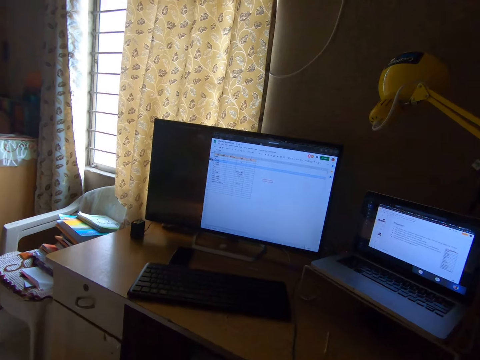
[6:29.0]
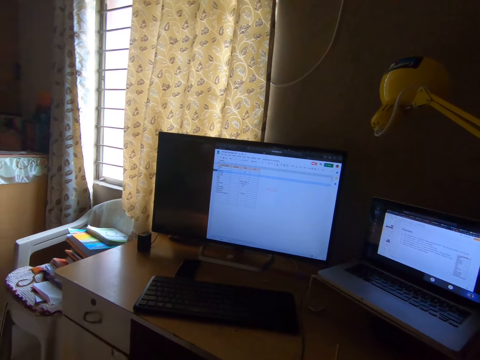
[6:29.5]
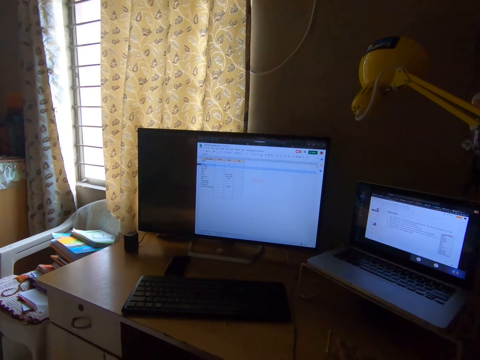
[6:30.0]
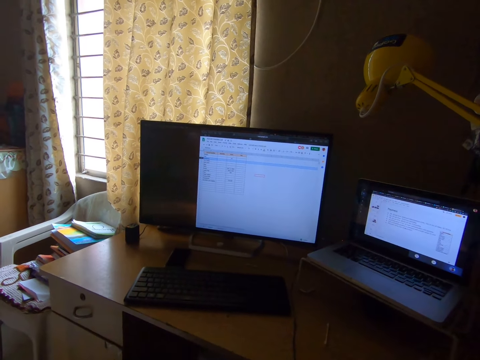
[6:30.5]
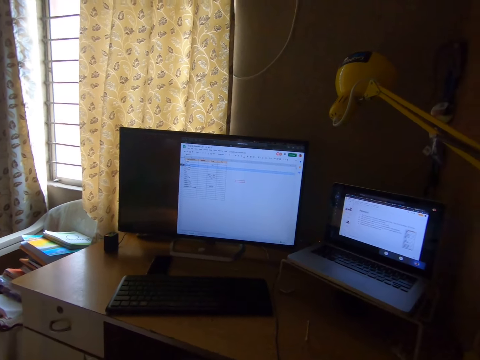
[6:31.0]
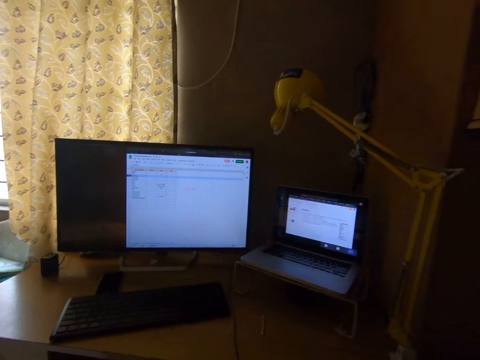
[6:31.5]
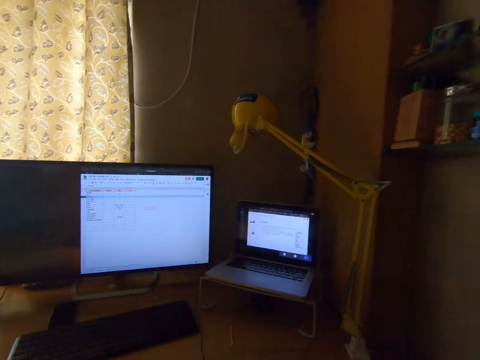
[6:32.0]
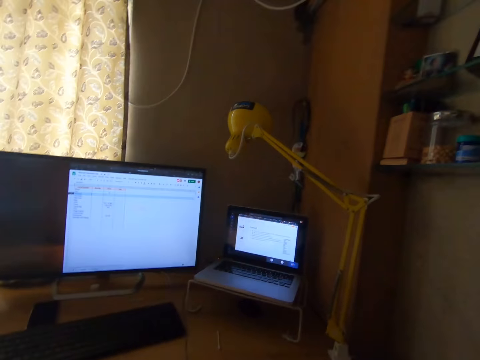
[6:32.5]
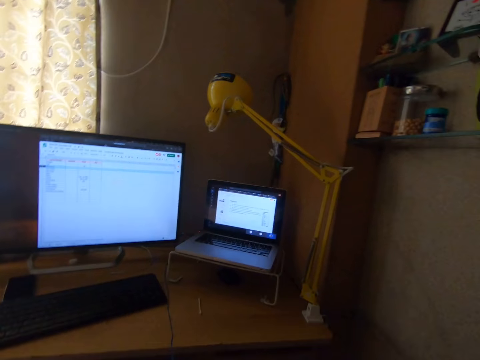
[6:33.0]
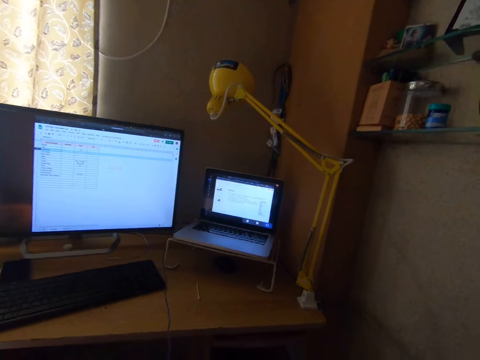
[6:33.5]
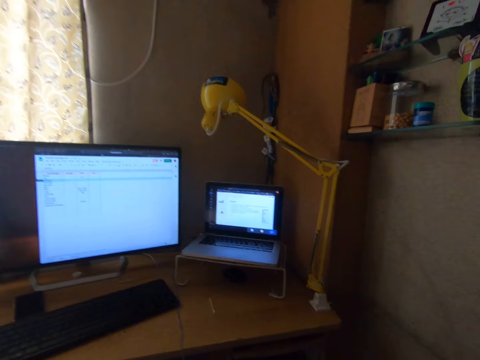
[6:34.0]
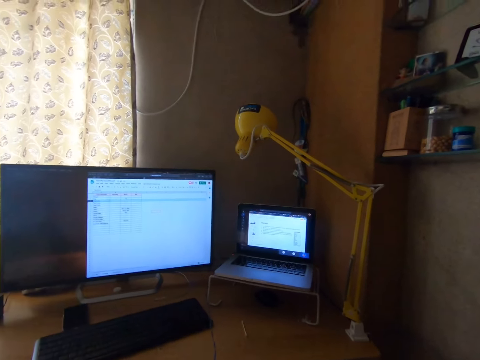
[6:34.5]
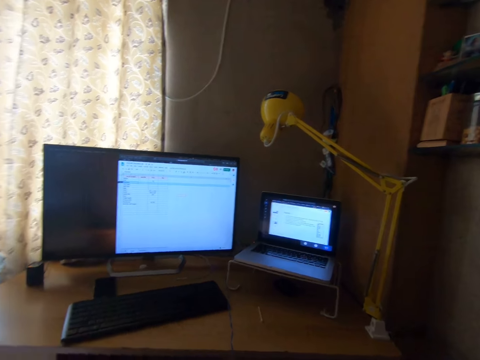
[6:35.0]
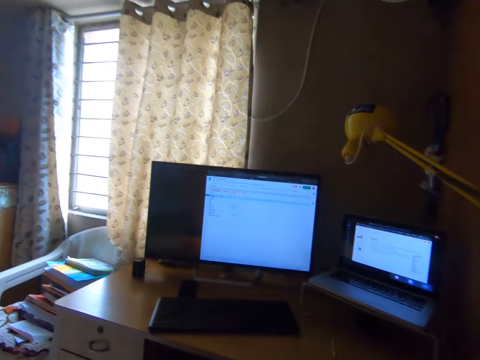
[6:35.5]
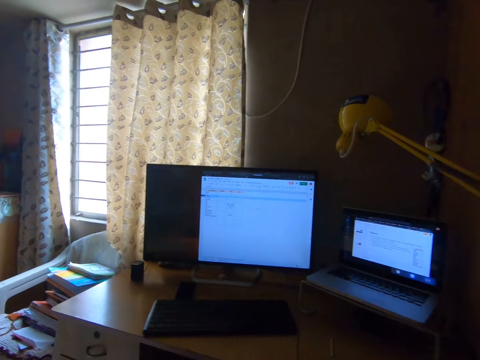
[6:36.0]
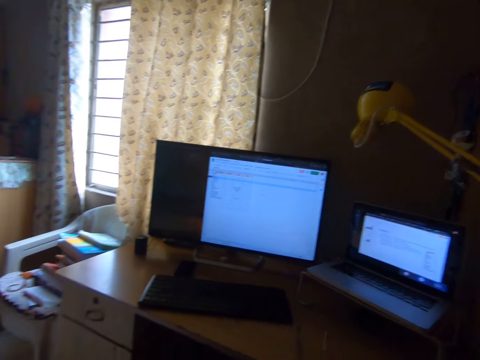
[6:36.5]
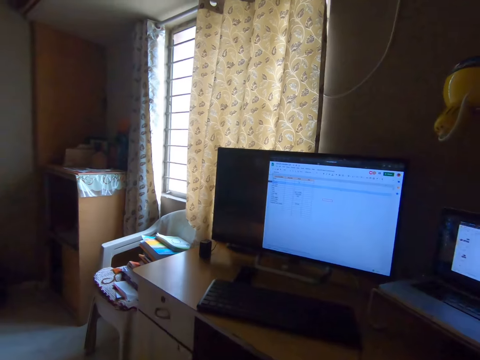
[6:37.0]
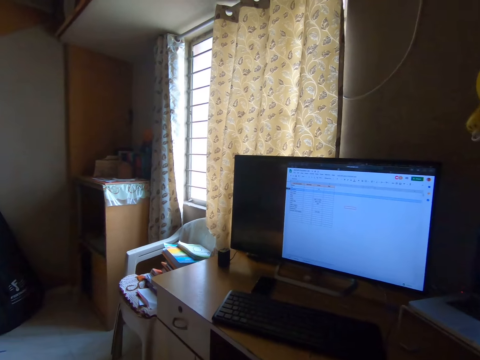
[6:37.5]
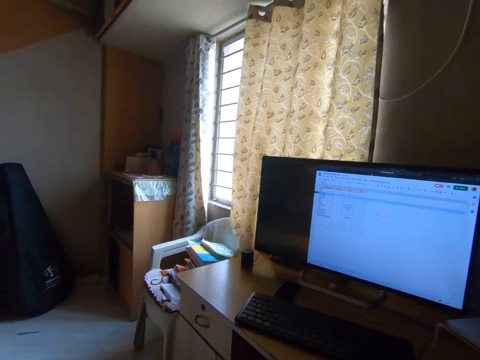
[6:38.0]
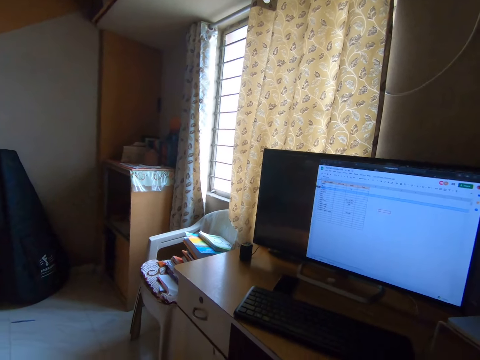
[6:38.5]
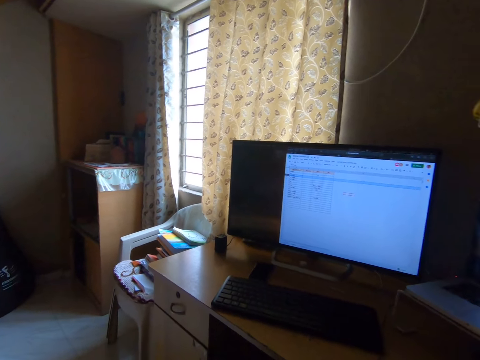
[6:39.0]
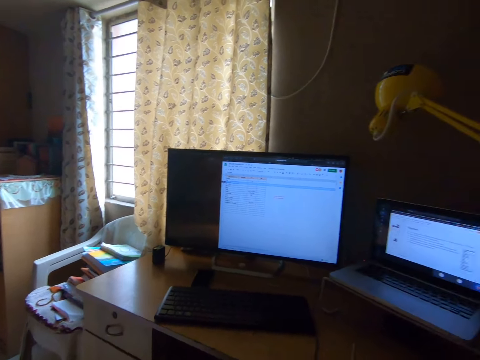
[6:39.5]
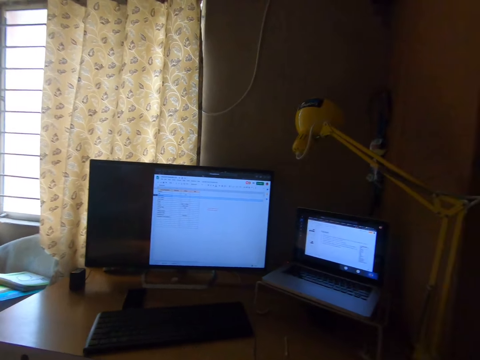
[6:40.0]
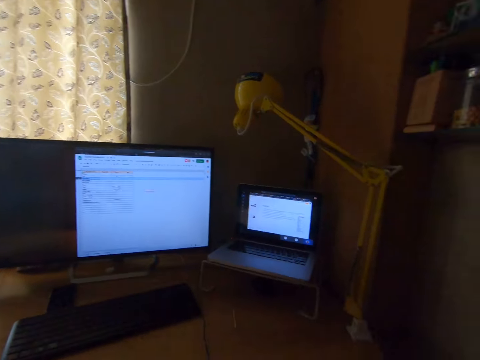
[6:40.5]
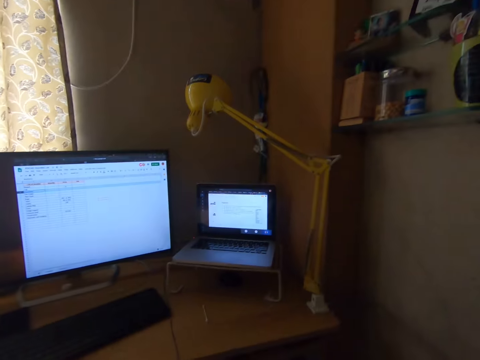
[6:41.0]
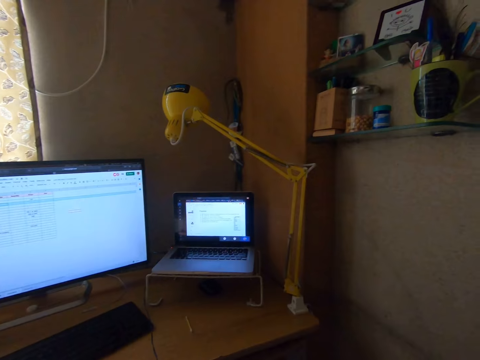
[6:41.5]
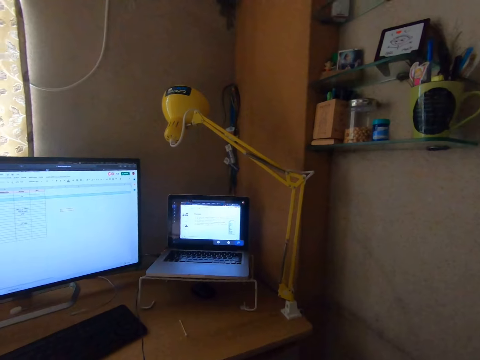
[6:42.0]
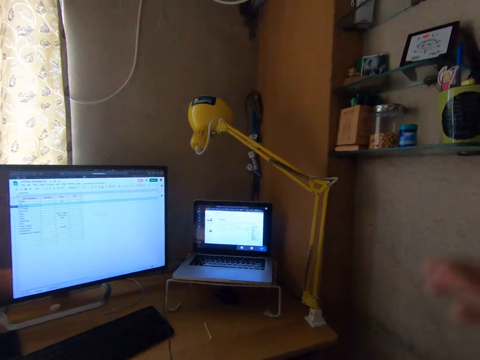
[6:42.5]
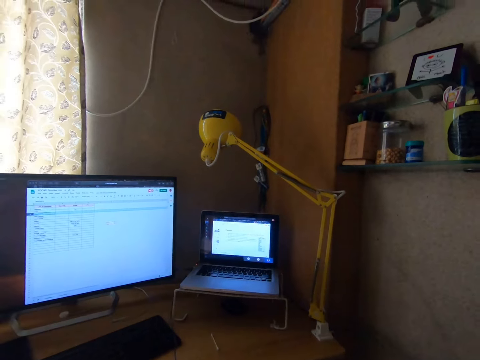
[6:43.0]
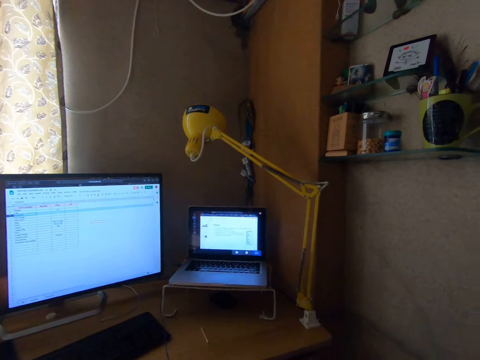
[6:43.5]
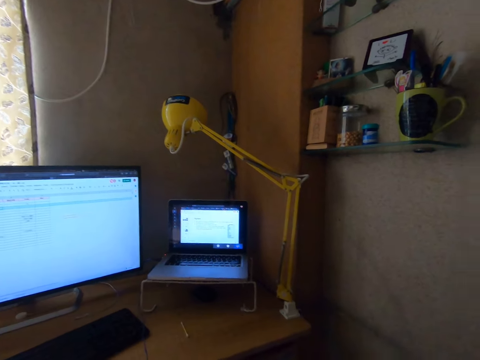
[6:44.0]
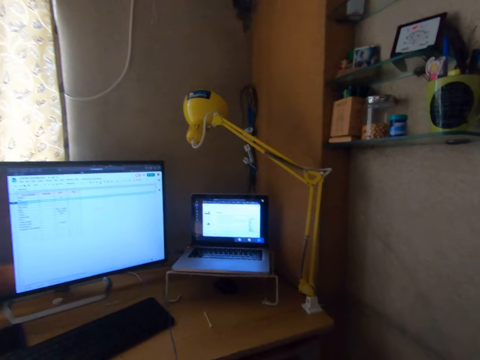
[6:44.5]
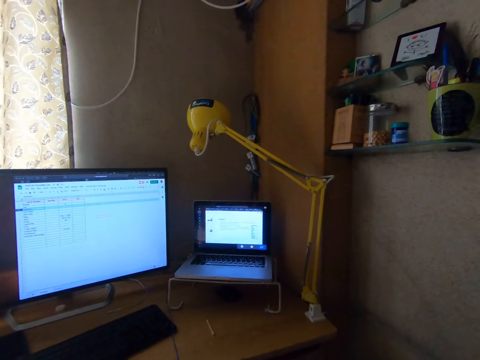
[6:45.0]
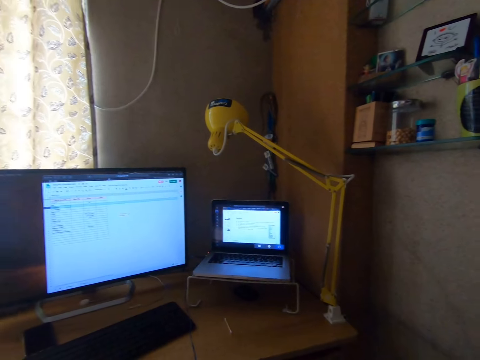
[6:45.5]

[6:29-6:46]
The camera wearer raises his right hand.

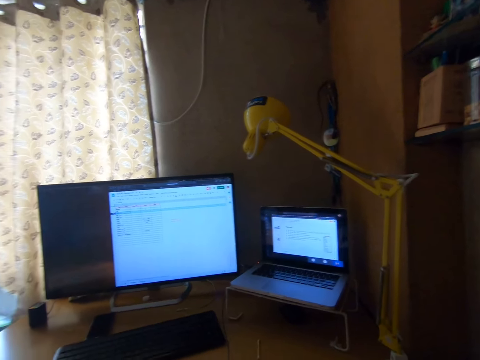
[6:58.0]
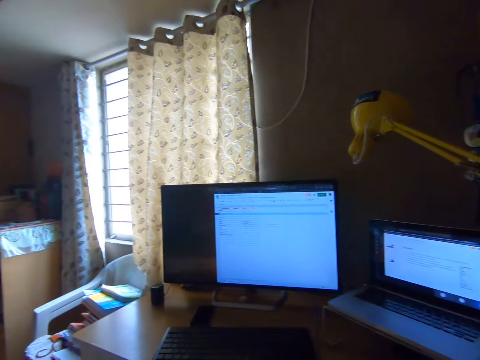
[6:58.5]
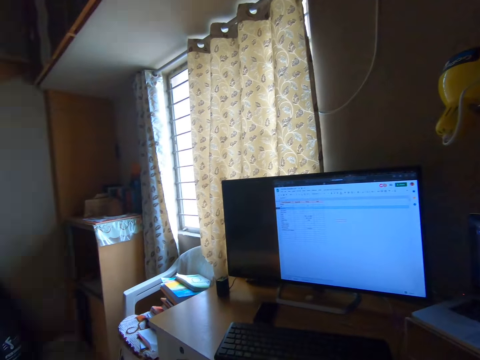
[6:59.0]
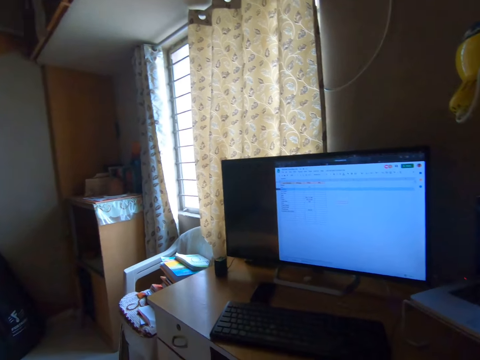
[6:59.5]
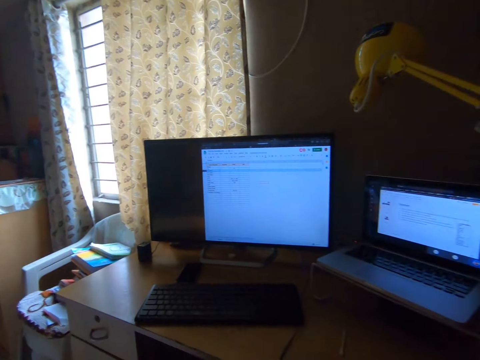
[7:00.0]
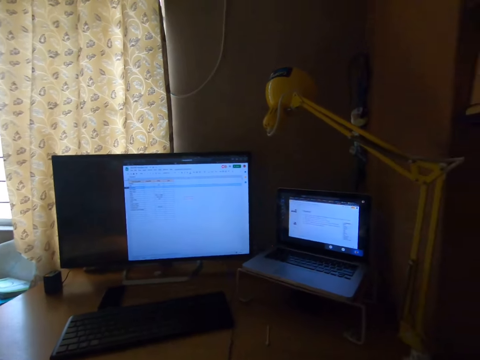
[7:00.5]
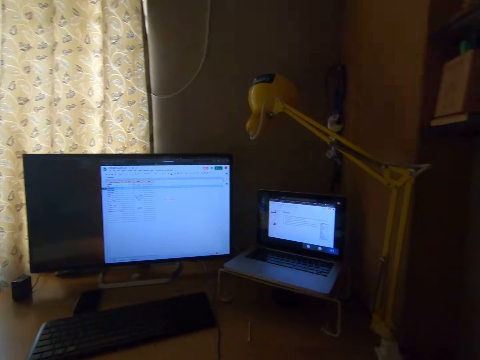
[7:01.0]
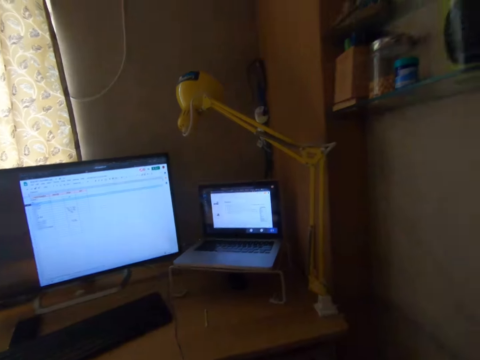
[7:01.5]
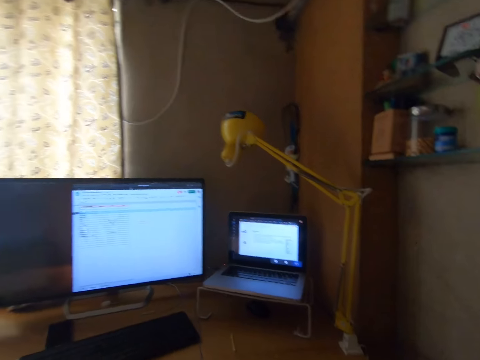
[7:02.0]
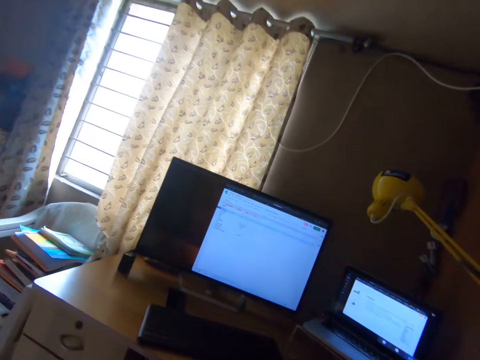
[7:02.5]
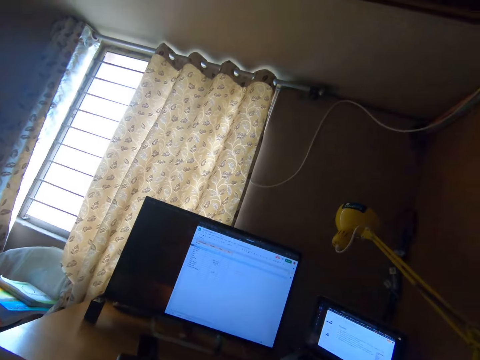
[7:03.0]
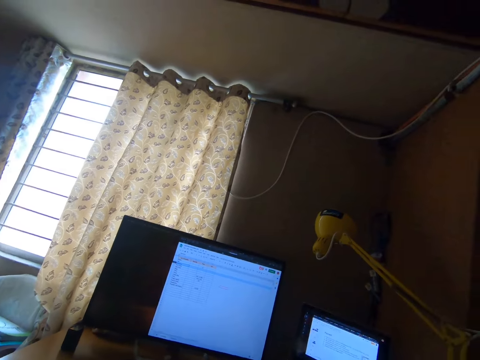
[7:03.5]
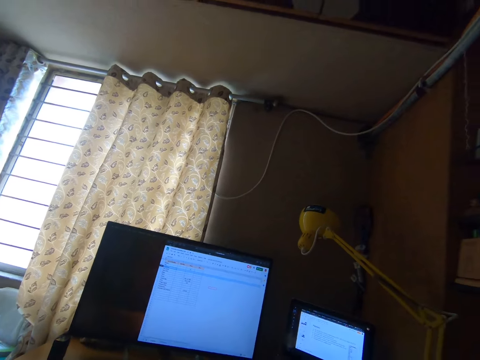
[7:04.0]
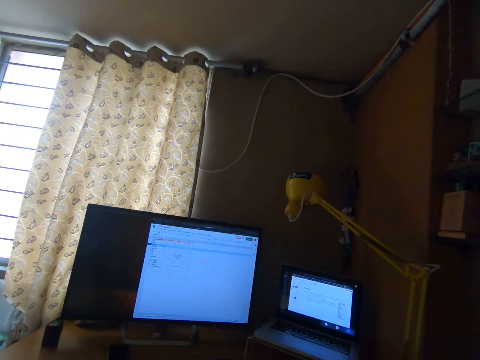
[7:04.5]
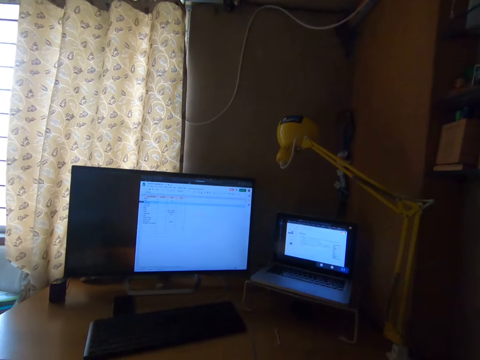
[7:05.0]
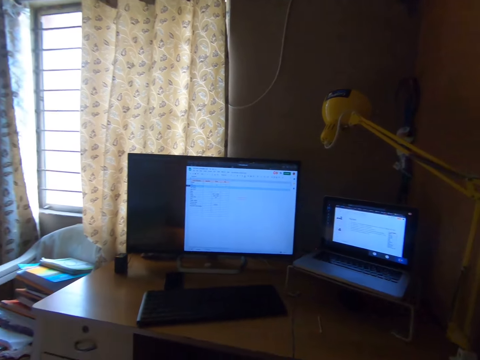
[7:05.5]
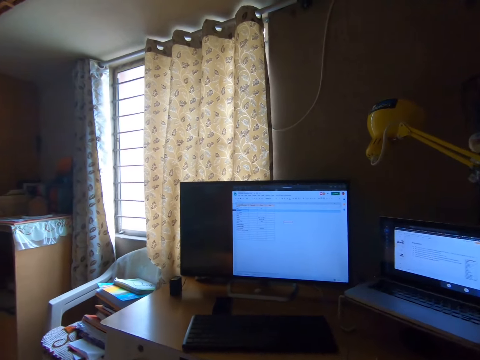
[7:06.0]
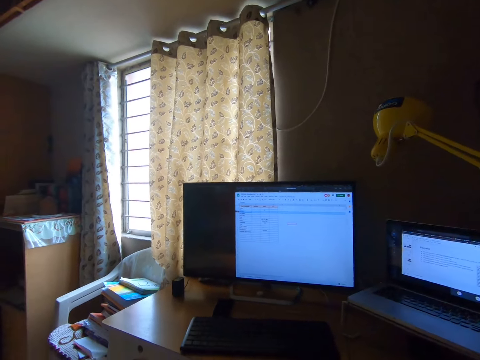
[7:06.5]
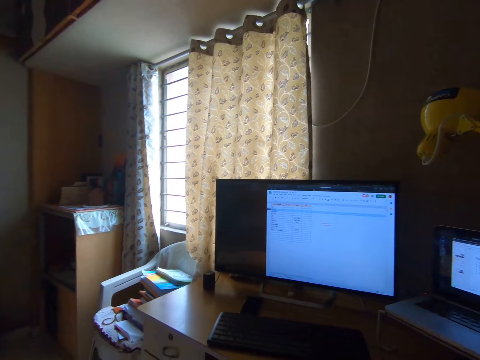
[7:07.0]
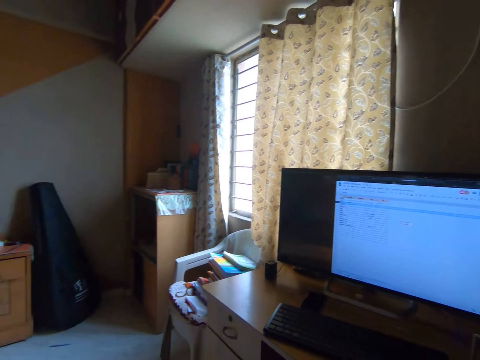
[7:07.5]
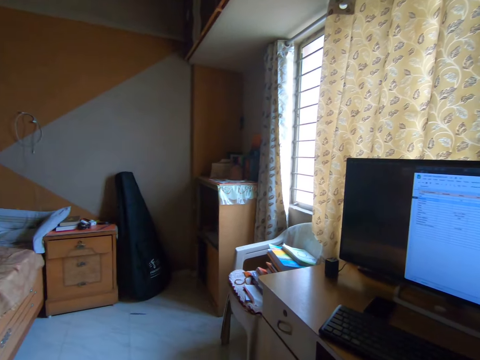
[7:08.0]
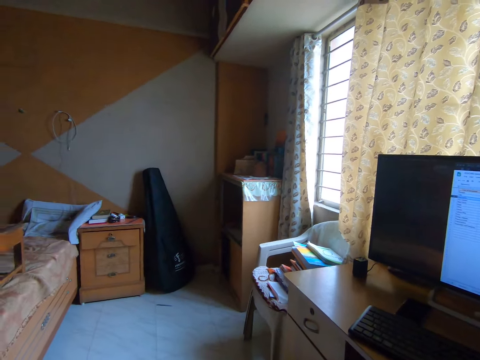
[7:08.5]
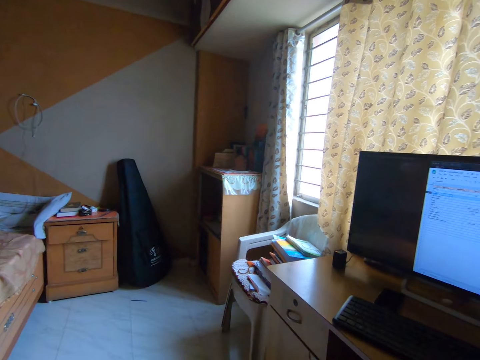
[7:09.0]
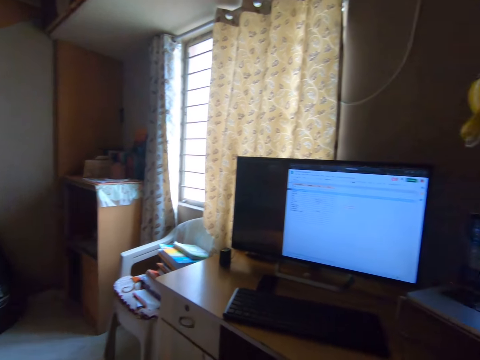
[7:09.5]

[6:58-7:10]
The camera wearer looks around. They look at a monitor. They look at the ceiling. They look around.
